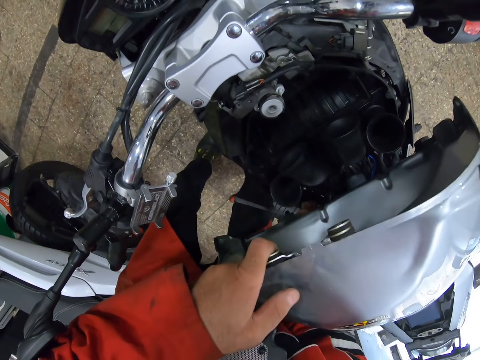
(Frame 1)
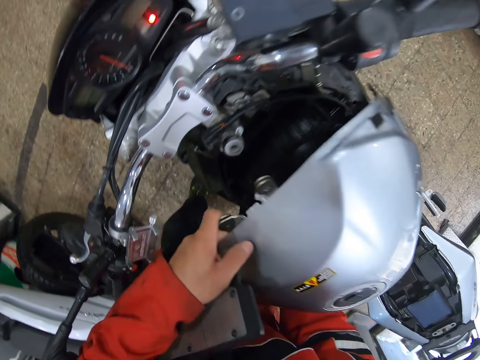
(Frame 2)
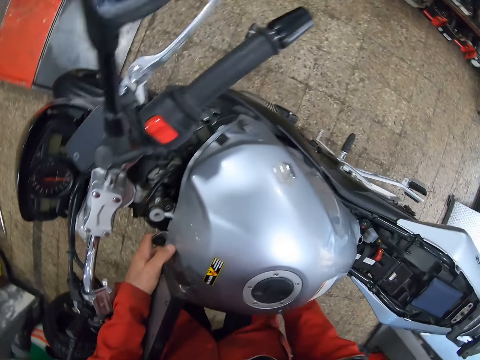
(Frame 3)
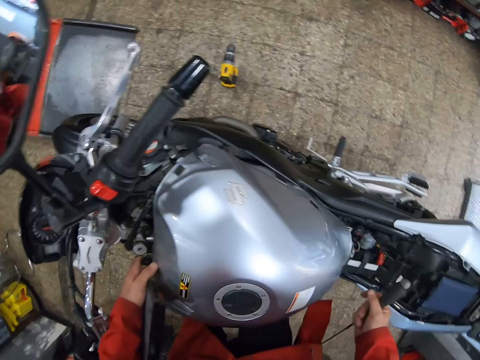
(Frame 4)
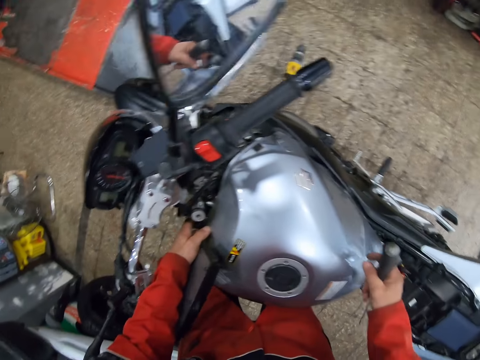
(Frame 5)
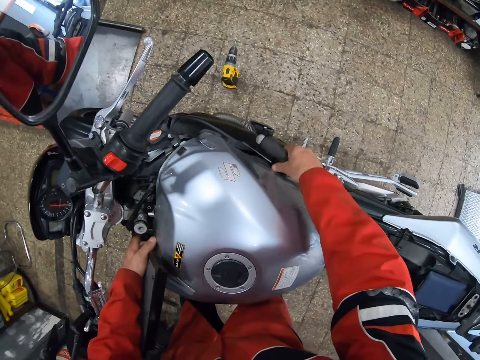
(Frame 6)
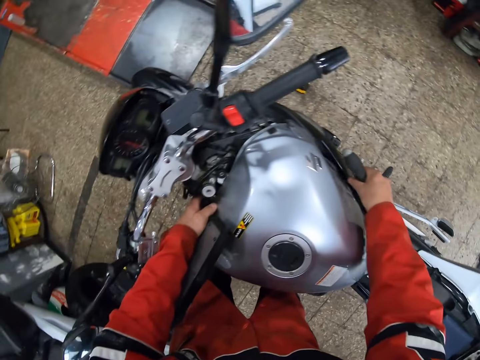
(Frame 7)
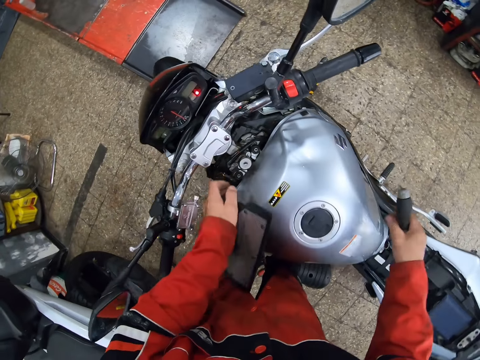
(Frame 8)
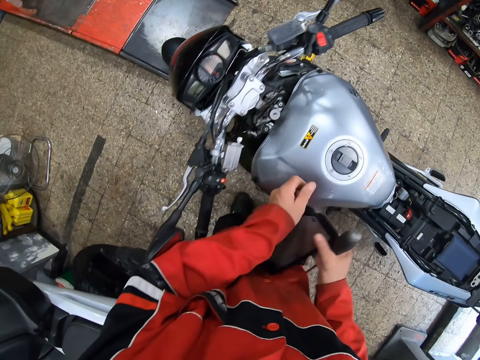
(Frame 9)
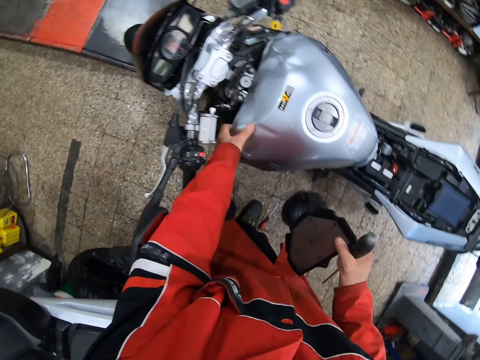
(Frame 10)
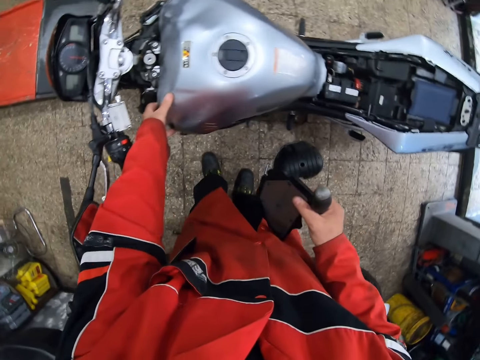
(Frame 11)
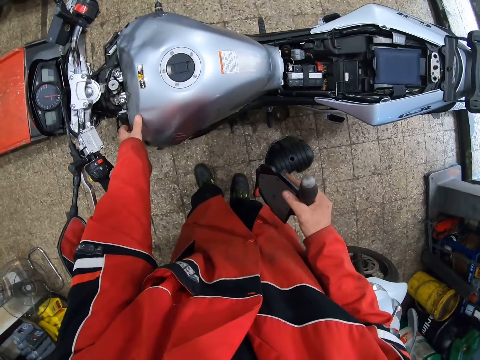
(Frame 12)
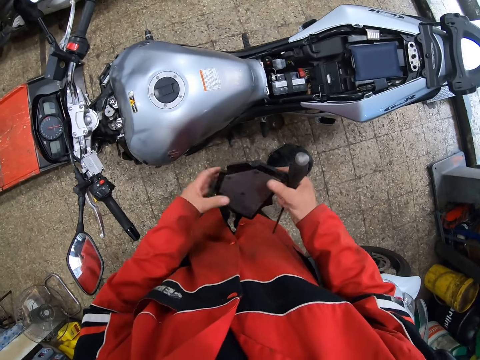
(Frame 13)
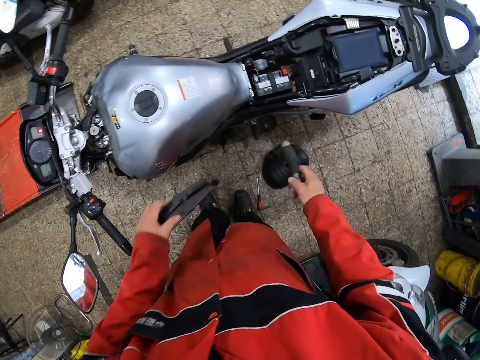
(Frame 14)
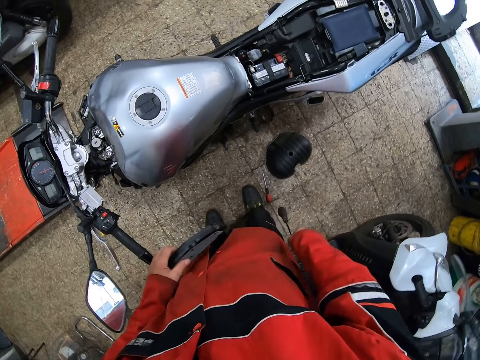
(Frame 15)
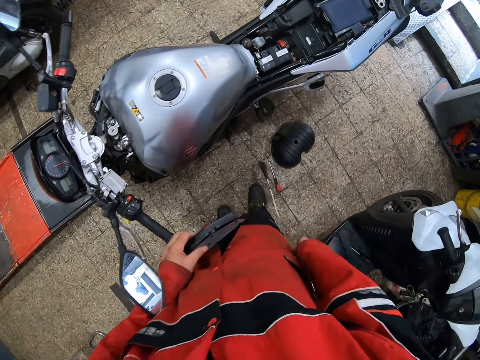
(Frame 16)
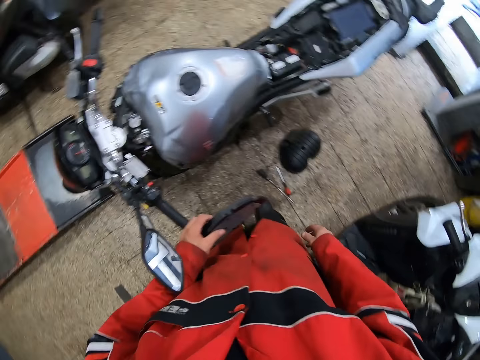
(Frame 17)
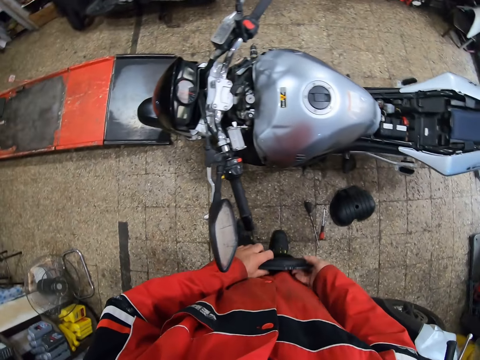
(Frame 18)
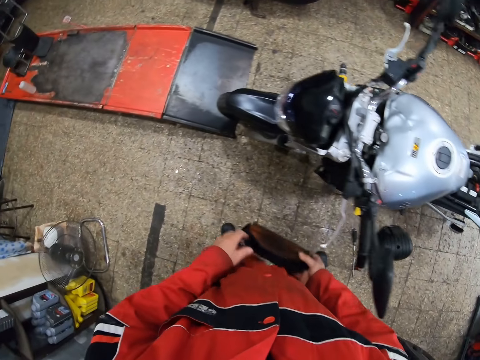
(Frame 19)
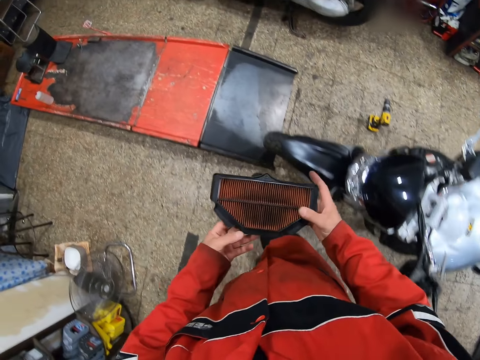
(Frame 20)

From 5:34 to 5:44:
The camera wearer brings down the bike's gas tank. He moves the bar end weight of the bike with his right hand. He passes the engine filter to his right hand. He adjusts the bike's gas tank. He passes the engine filter to his left hand. He holds the screwdriver. He holds the air cleaner on his left hand. He drops the screwdriver on the ground. He holds the engine filter with his right hand.

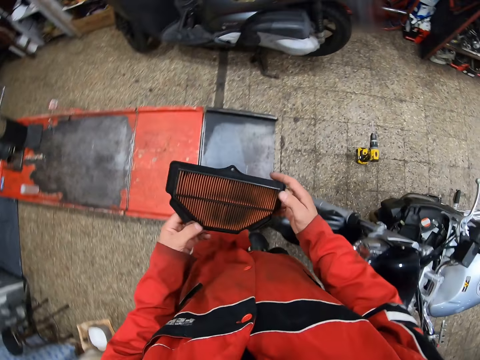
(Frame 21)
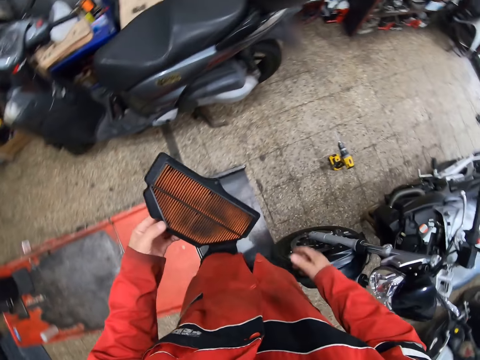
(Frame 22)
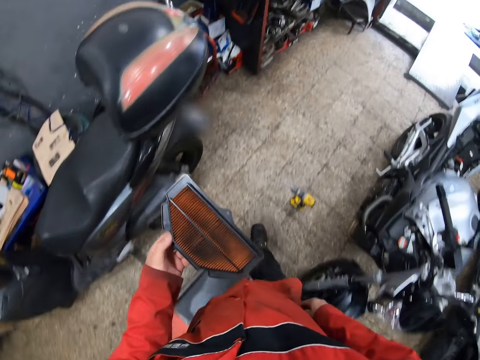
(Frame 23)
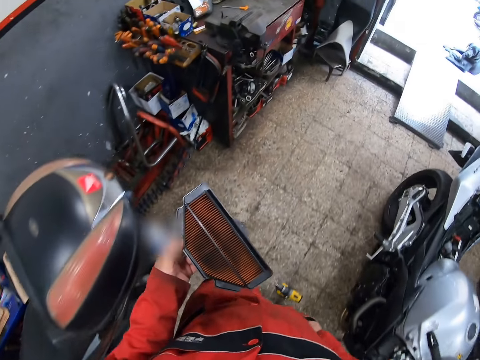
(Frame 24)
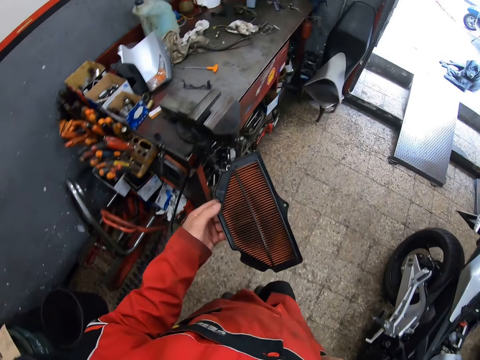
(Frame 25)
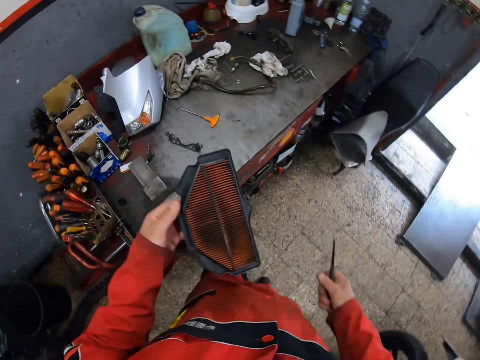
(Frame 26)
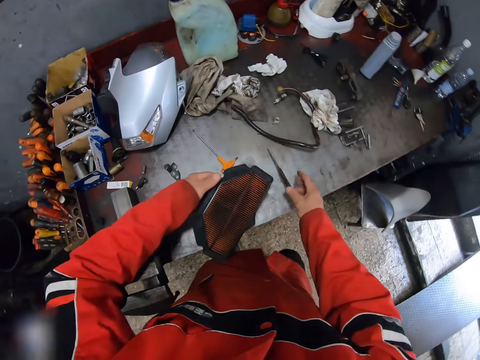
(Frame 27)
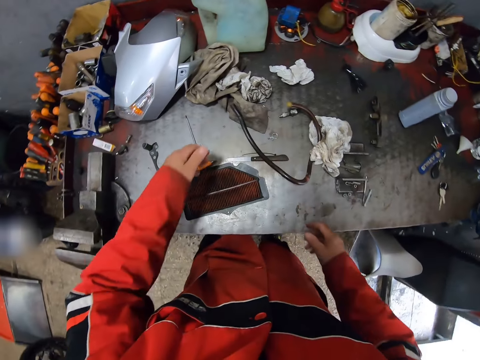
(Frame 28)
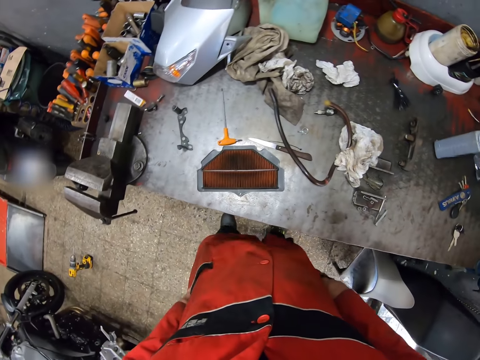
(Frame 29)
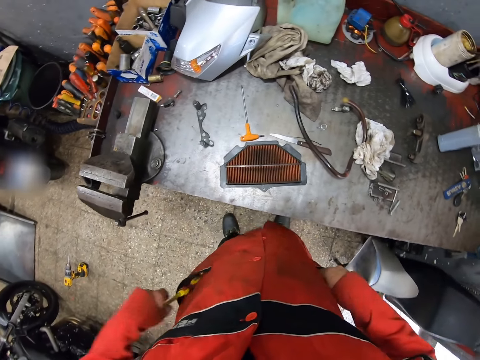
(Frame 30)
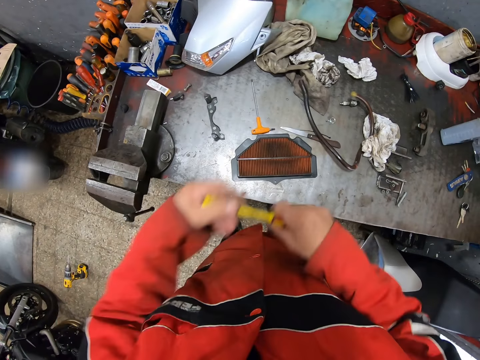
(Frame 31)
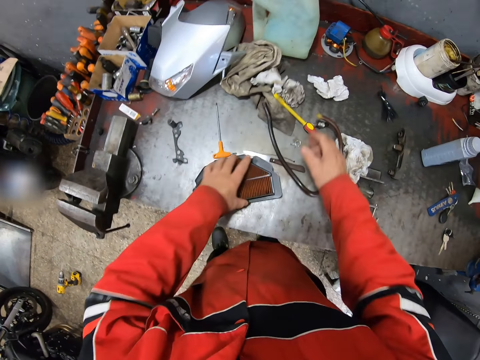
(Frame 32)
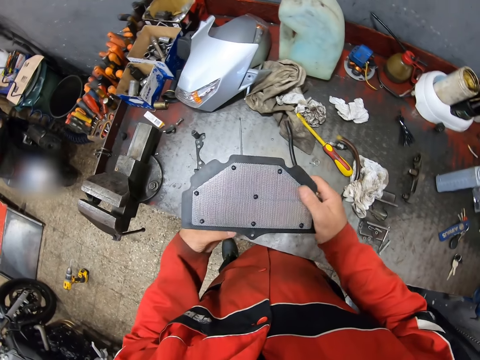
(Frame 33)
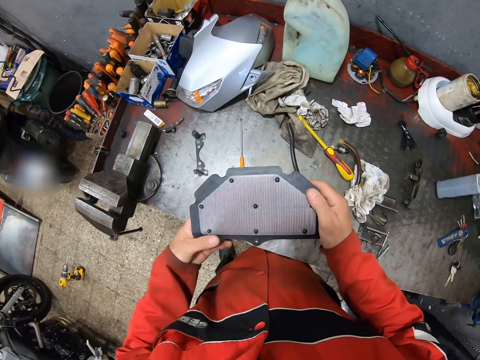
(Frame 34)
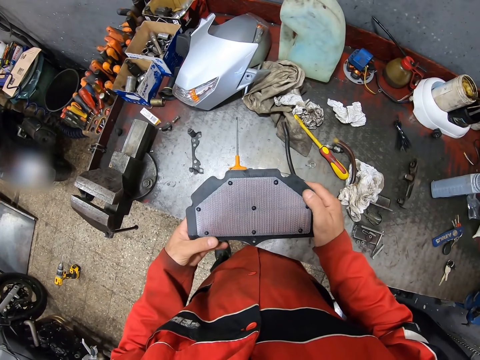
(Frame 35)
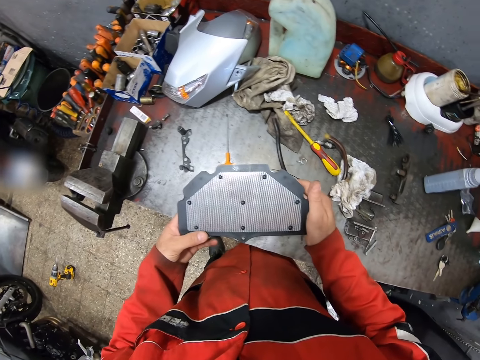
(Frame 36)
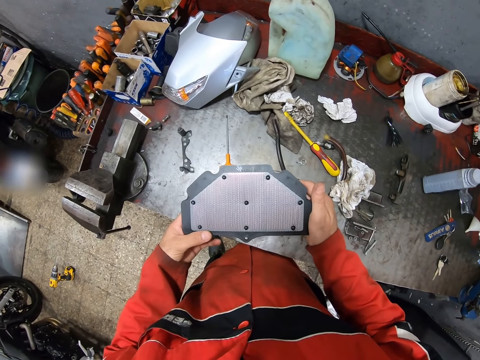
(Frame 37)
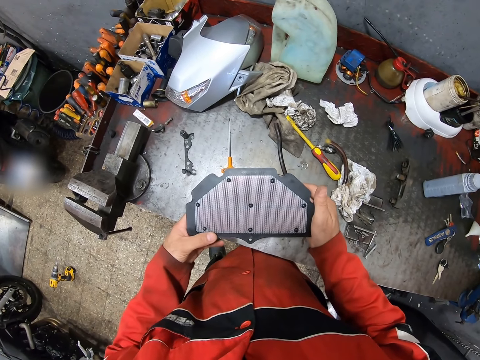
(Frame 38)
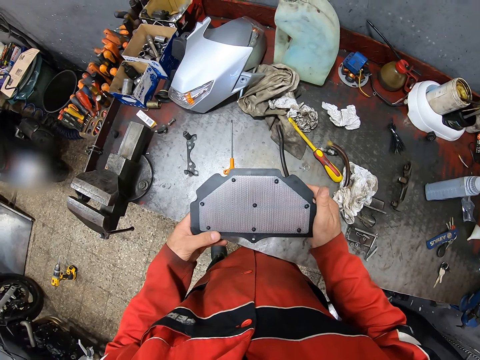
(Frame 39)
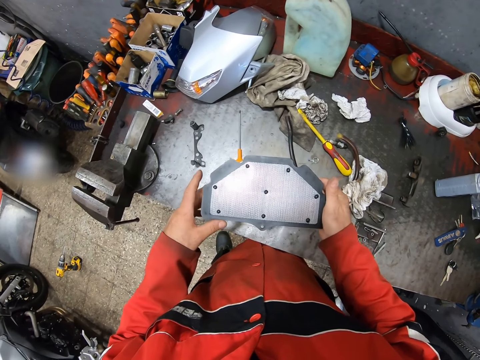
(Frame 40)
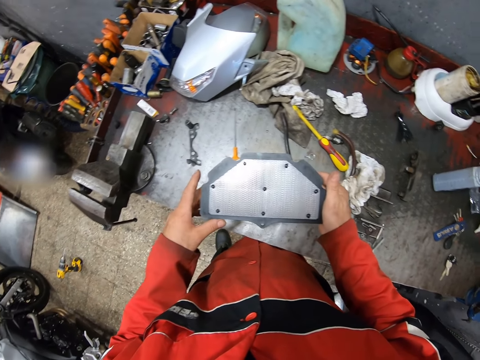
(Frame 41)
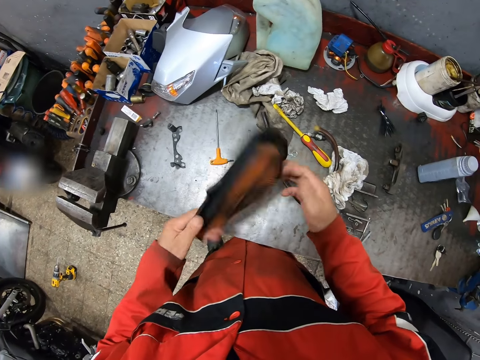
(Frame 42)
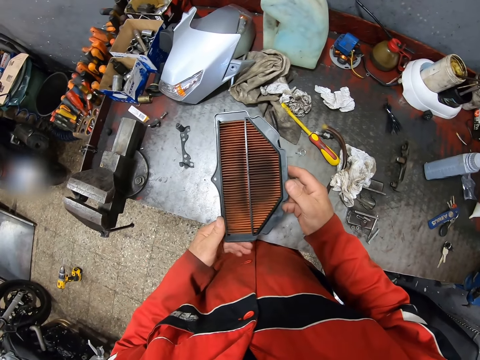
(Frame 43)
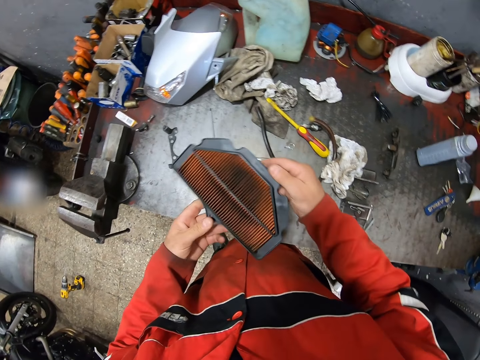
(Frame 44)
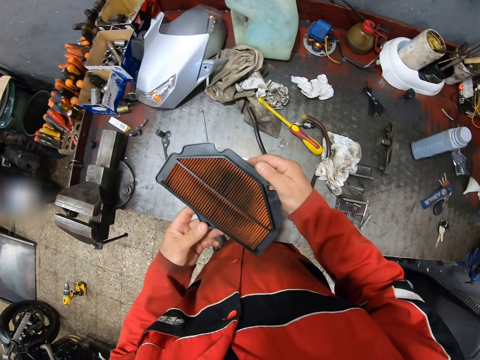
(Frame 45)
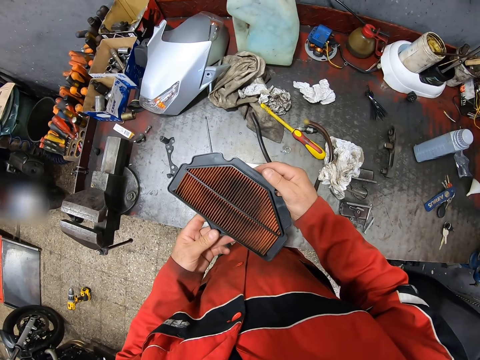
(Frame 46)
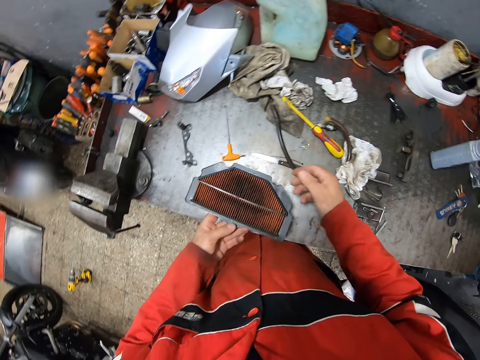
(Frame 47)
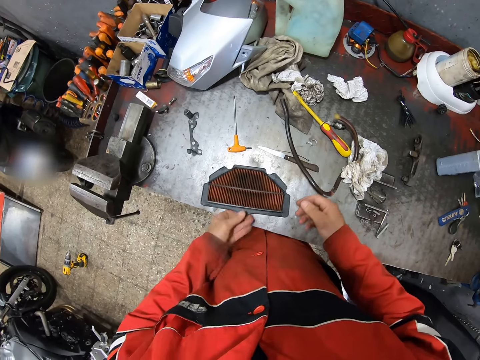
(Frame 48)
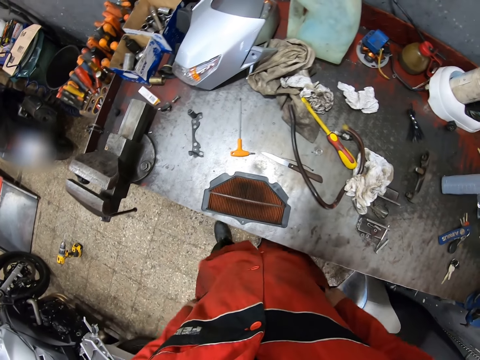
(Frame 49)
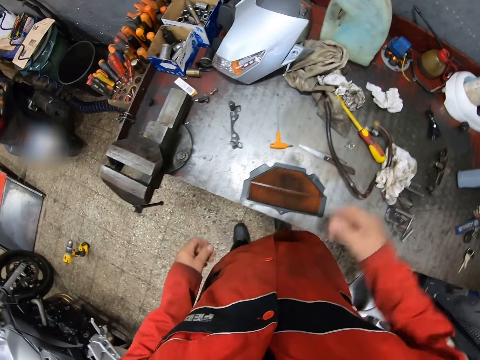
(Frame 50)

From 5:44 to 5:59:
The camera wearer holds the air filter or engine filter with both hands. He puts his right hand in his pocket. He holds a knife and brings out the knife from his pocket. He throws the knife on a workbench. He drops the engine filter on the workbench. He puts his hands in his pockets. He brings out a screwdriver from his pocket. He passes the screwdriver to his right hand. He drops the screwdriver on the workbench. He picks up the engine filter from the workbench. He holds the engine filter with his right hand. He turns the air filter upside down. He drops the engine filter on the workbench. He cleans his hands on his cloth.
